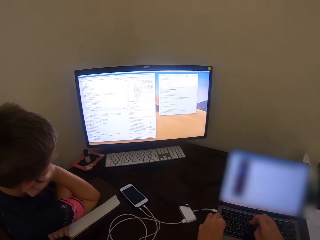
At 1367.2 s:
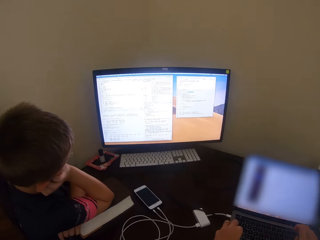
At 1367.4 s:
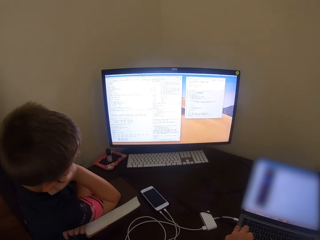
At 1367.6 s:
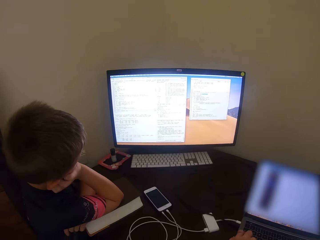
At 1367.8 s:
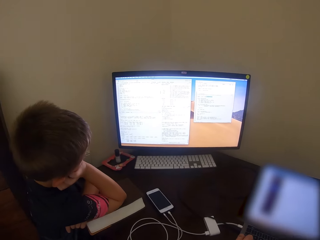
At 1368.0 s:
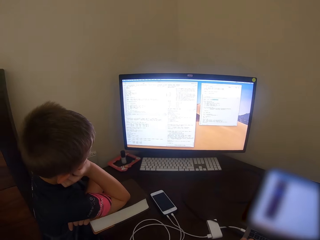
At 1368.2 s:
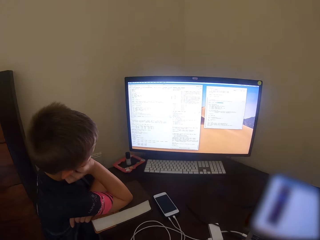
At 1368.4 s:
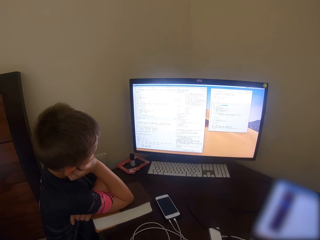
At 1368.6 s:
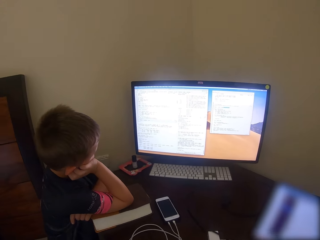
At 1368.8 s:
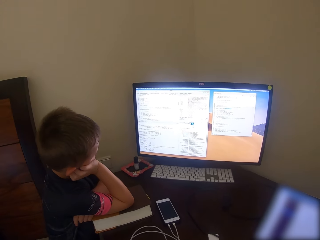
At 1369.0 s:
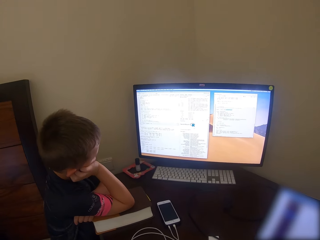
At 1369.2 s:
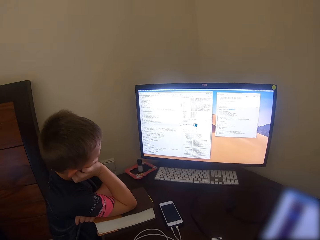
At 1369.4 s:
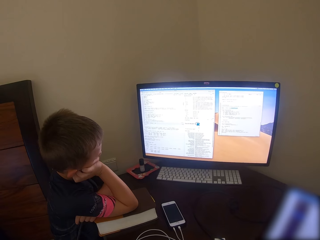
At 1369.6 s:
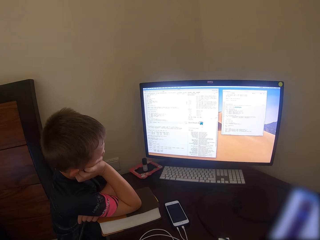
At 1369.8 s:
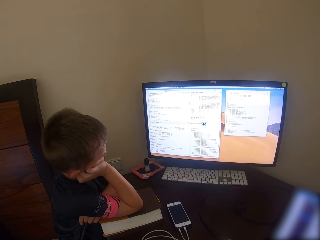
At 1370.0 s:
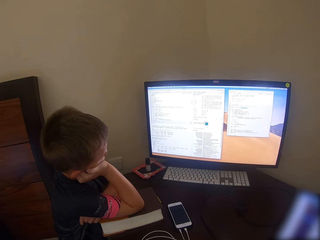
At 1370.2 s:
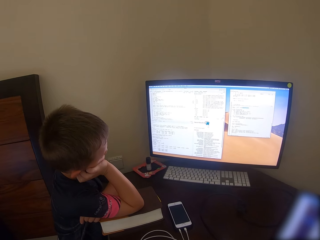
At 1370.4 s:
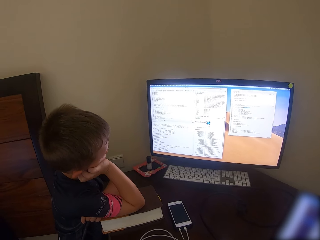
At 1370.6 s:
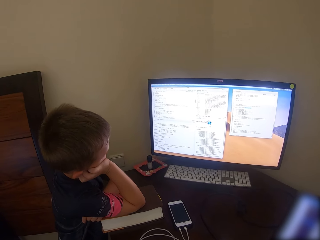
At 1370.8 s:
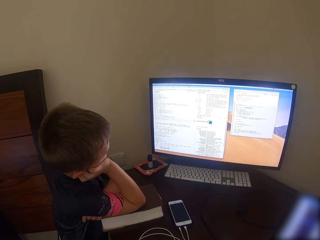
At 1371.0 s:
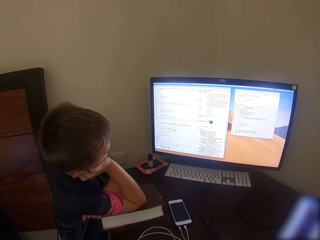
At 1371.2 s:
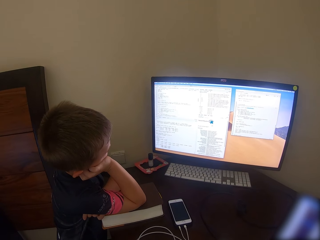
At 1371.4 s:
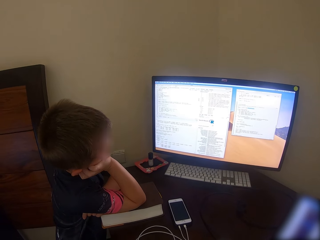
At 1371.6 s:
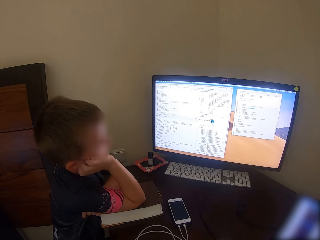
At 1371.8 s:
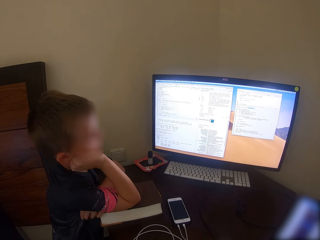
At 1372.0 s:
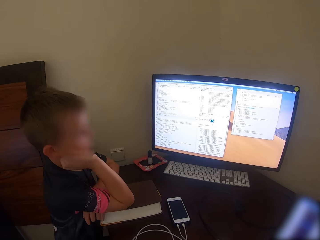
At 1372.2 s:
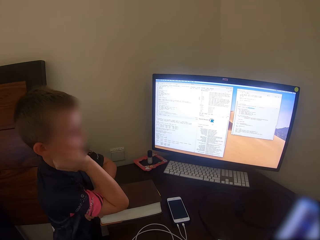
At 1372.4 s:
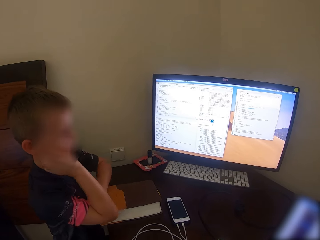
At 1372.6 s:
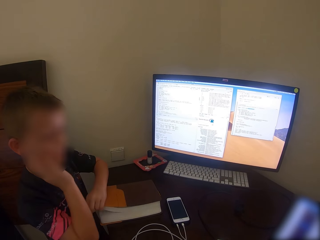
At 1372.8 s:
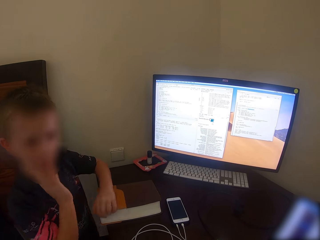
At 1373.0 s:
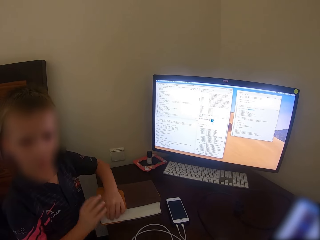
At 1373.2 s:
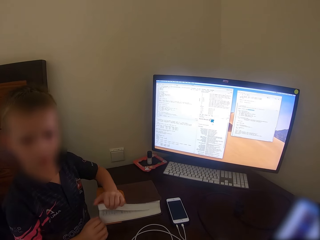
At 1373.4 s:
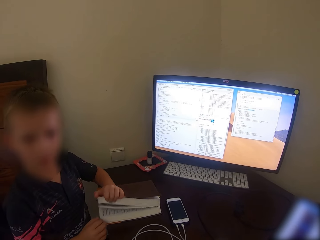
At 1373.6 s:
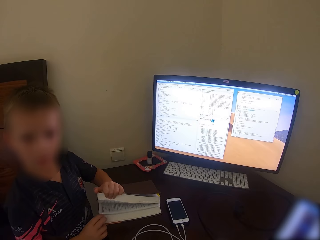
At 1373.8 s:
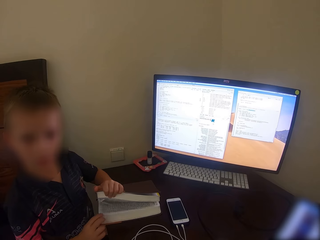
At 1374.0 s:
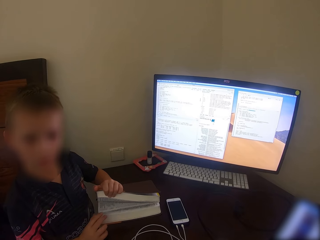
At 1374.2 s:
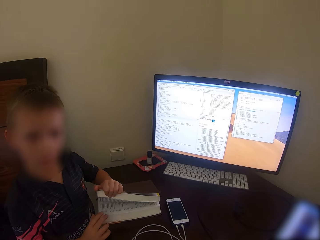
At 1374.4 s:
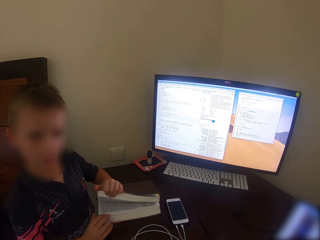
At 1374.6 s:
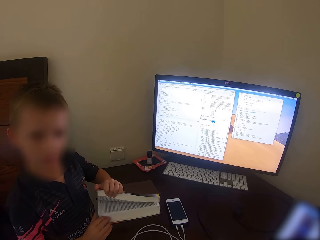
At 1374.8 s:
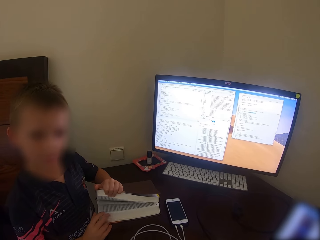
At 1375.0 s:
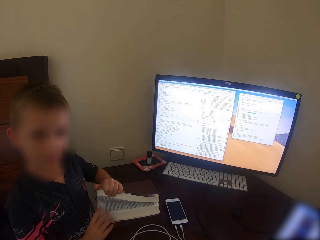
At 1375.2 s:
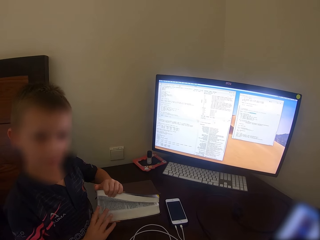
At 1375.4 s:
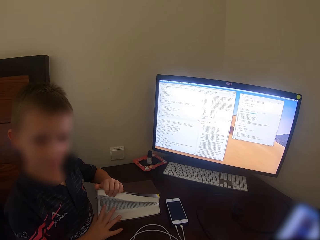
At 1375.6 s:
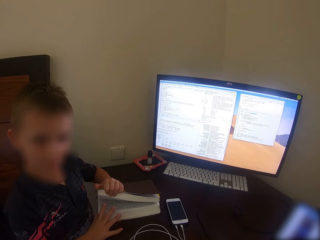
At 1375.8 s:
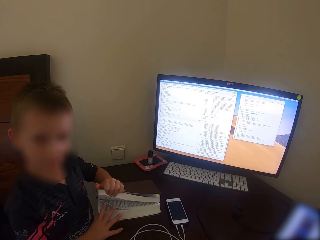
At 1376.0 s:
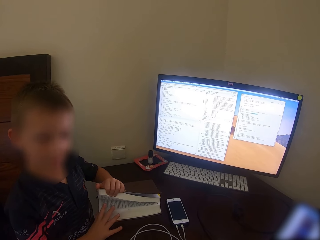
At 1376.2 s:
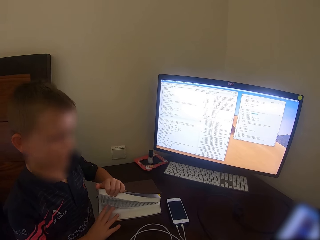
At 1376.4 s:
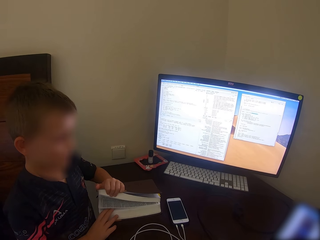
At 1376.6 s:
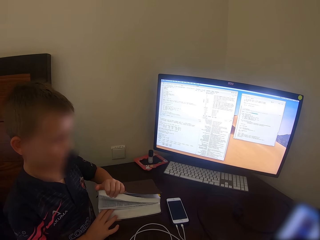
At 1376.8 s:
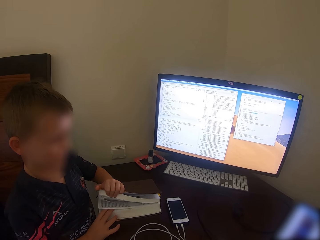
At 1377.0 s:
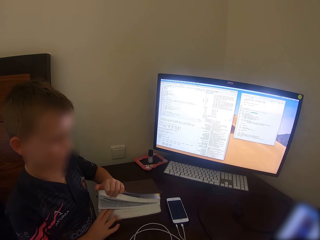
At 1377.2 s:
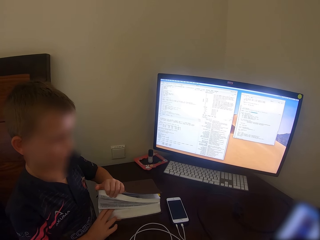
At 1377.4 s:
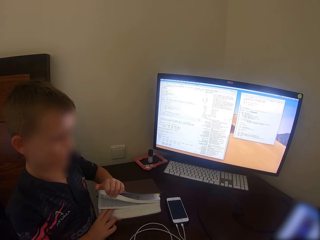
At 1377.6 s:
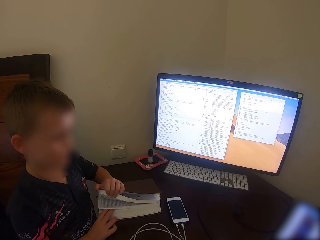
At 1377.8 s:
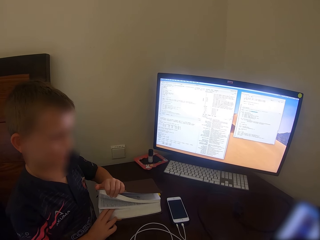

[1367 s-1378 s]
The camera wearer walks around. A man talks. The man touches the book. The man talks.

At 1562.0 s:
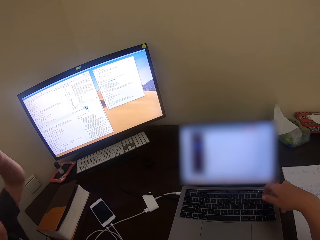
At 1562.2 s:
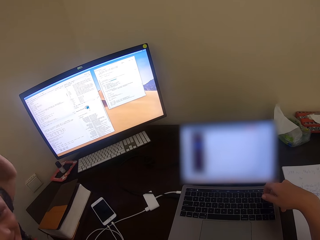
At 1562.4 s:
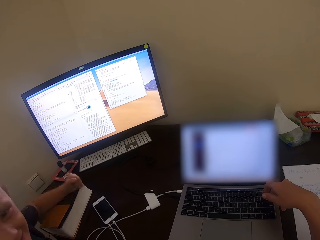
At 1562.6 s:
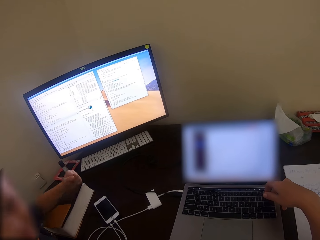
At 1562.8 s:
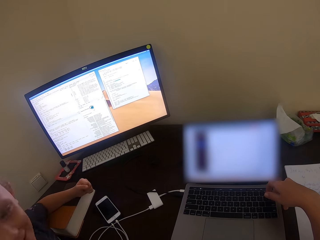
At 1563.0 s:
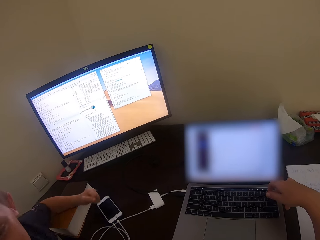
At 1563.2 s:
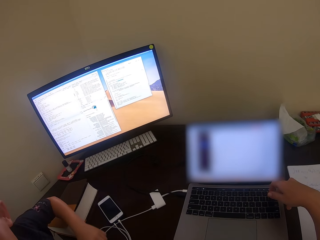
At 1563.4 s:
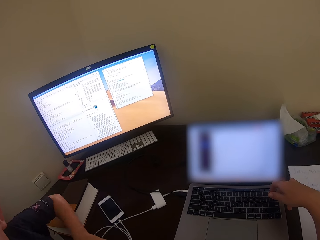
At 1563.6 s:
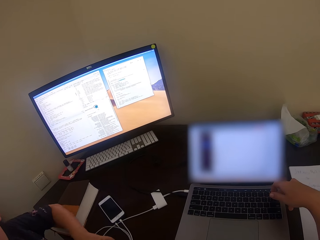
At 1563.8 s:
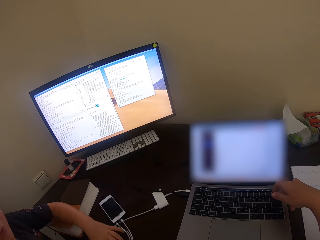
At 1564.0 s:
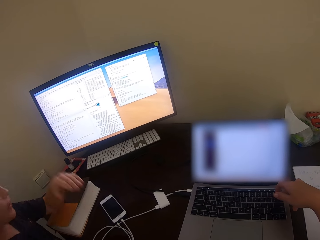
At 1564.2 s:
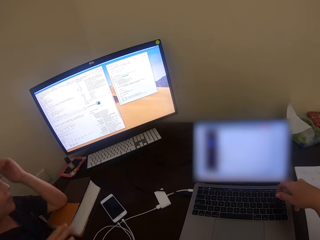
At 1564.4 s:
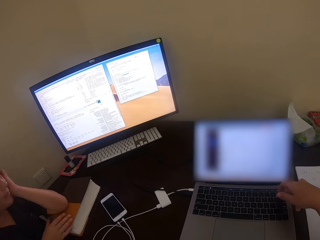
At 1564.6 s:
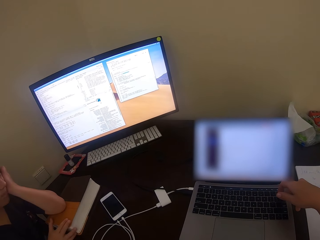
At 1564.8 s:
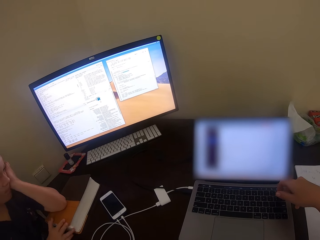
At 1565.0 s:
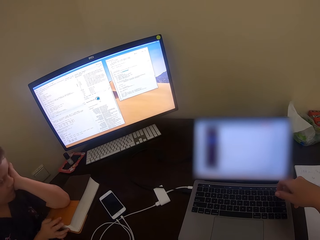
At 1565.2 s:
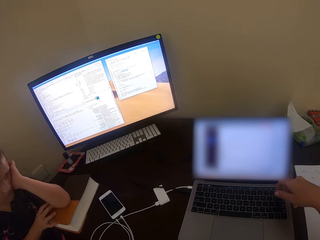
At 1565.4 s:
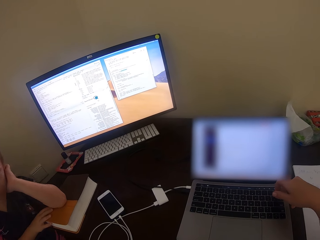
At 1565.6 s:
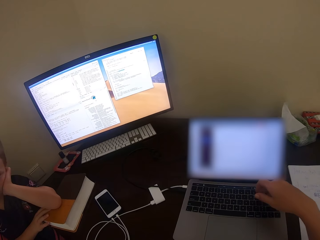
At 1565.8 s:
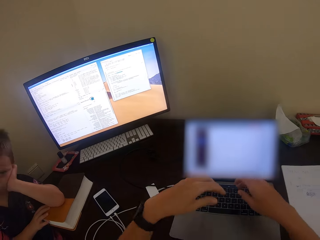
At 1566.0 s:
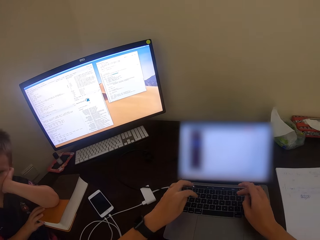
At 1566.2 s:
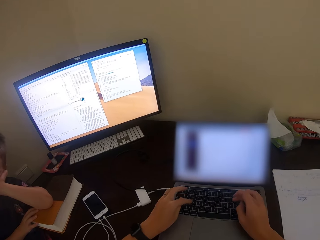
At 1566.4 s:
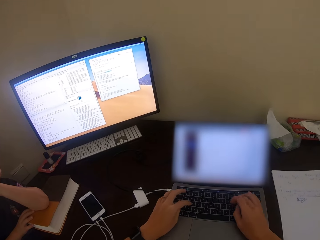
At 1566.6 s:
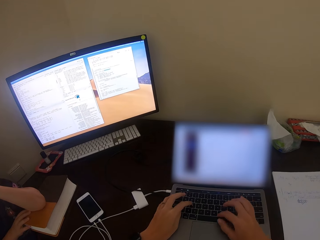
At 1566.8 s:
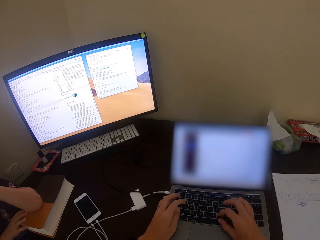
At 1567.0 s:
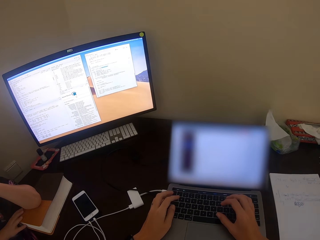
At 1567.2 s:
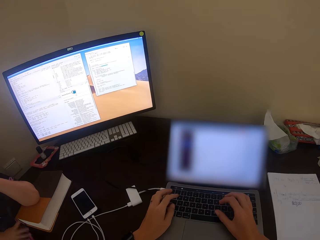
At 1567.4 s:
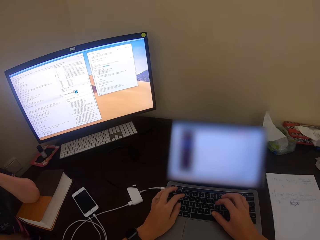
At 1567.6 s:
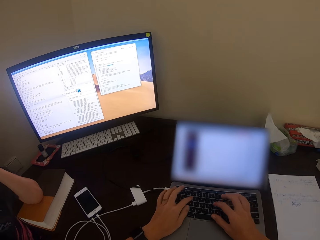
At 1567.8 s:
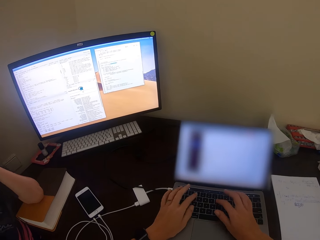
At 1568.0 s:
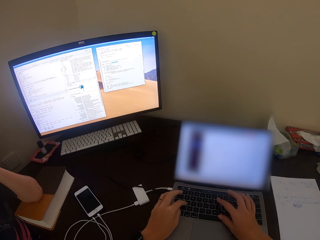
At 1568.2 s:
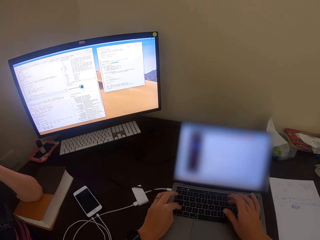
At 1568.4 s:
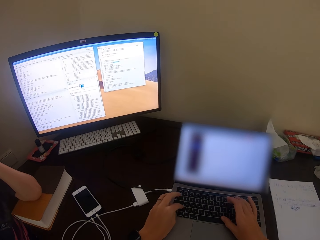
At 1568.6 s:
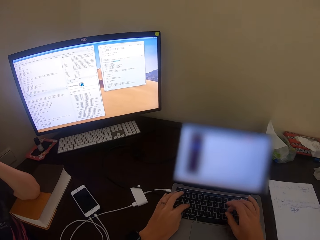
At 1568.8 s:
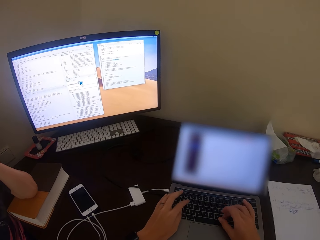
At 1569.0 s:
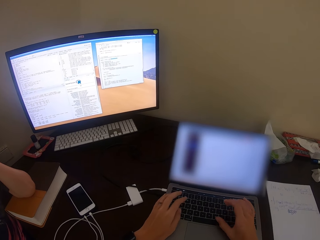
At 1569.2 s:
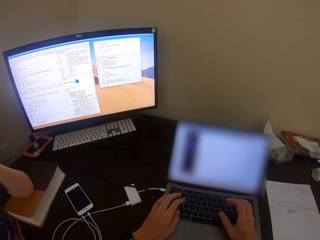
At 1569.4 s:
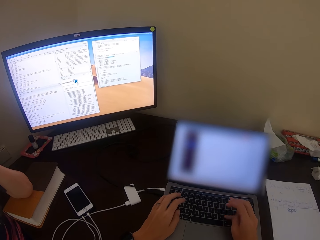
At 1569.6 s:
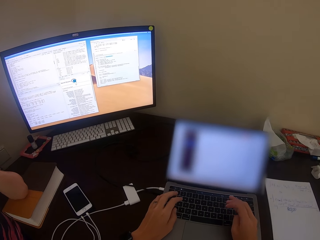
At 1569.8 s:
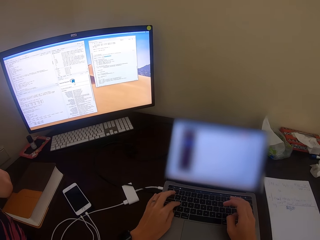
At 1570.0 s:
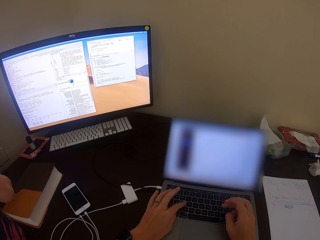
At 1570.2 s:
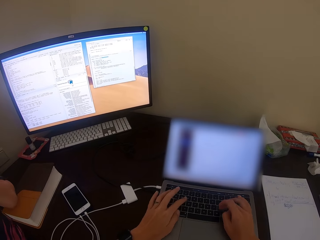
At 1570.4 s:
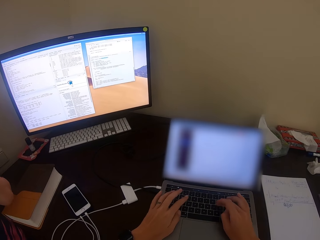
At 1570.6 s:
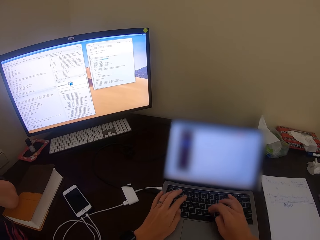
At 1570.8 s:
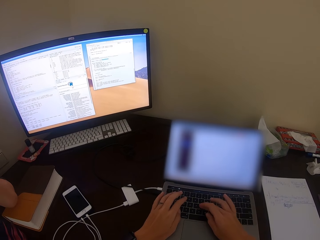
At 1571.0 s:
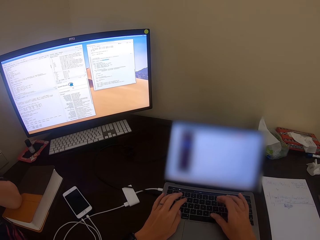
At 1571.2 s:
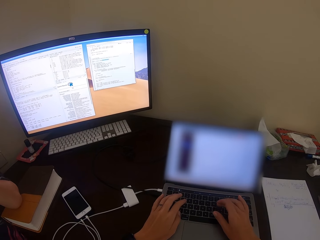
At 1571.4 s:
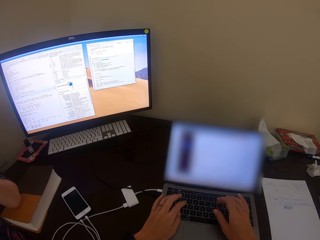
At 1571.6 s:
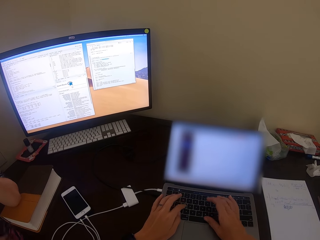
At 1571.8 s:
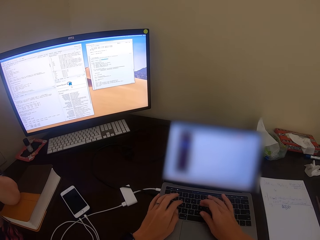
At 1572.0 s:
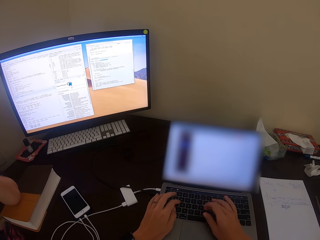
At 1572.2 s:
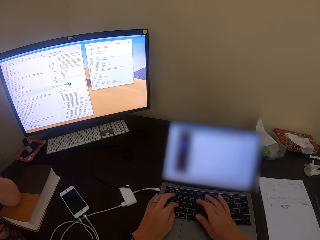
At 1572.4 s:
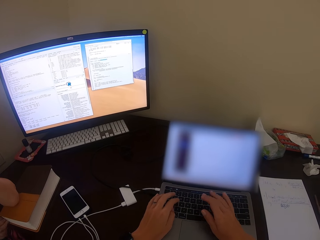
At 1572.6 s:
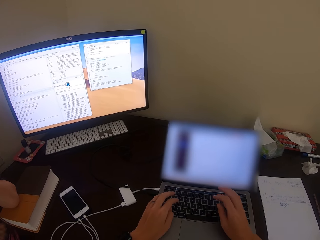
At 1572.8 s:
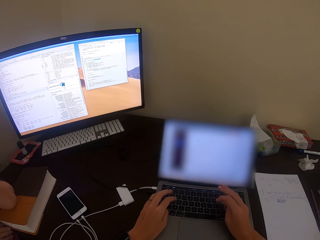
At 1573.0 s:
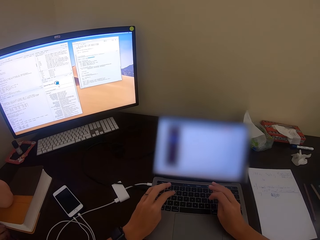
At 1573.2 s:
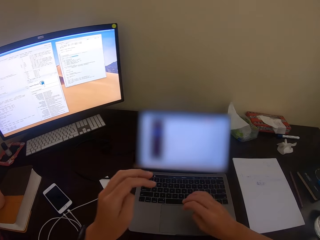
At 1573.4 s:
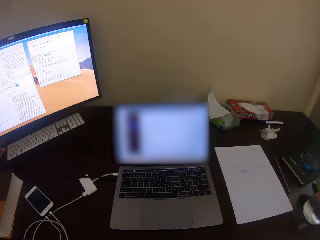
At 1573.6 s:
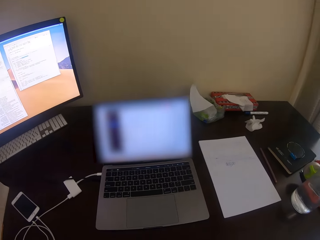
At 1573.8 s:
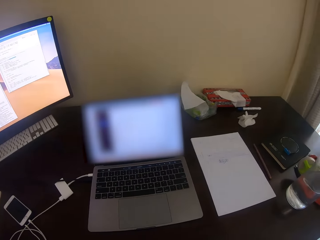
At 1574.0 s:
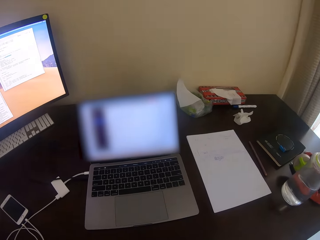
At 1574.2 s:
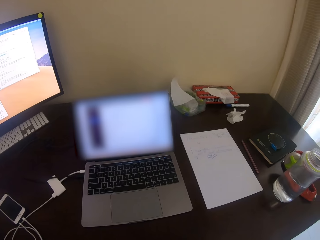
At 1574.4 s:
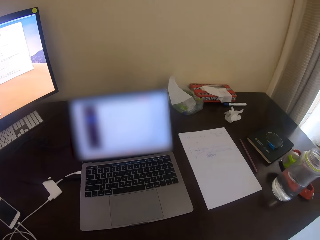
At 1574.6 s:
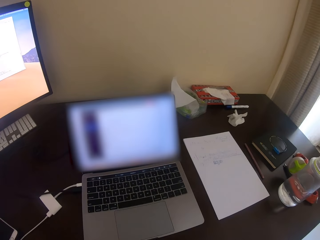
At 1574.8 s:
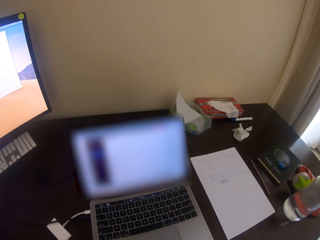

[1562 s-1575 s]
A man moves the hand. The camera wearer converses with a kid. They type on the laptop keyboard. The man talks. The camera wearer moves the hands.
